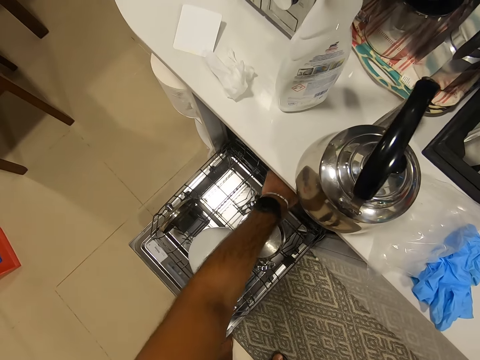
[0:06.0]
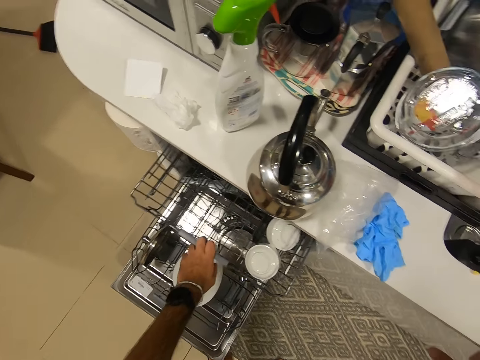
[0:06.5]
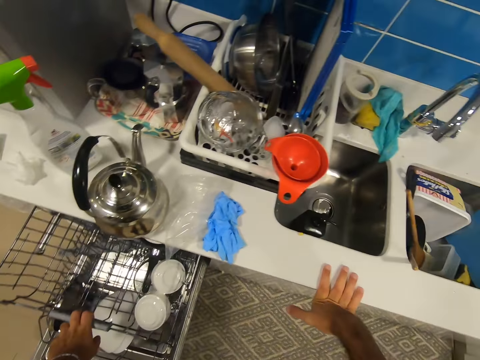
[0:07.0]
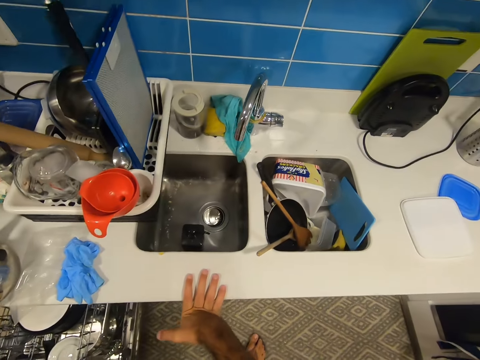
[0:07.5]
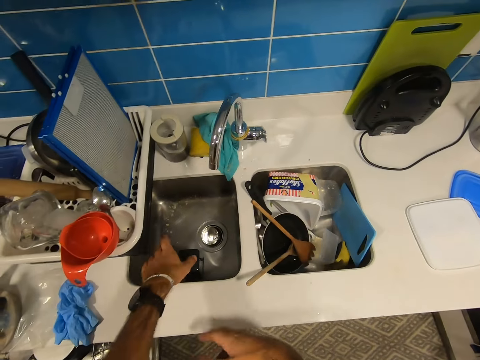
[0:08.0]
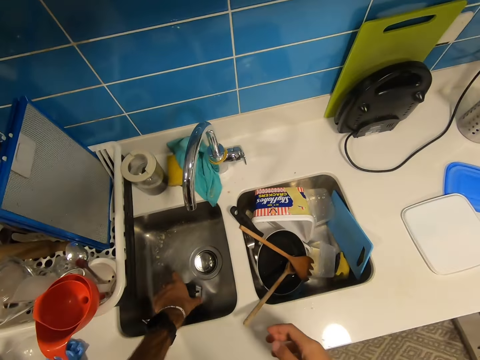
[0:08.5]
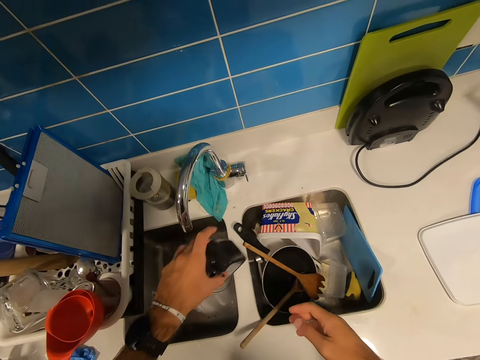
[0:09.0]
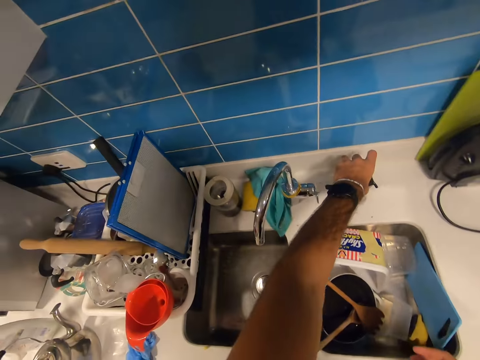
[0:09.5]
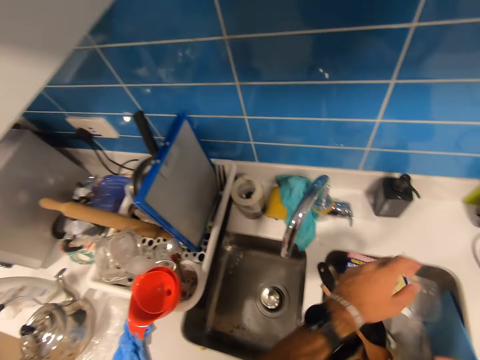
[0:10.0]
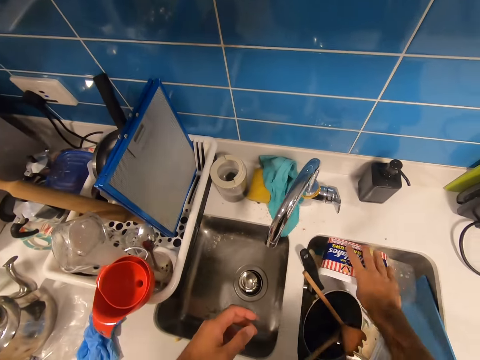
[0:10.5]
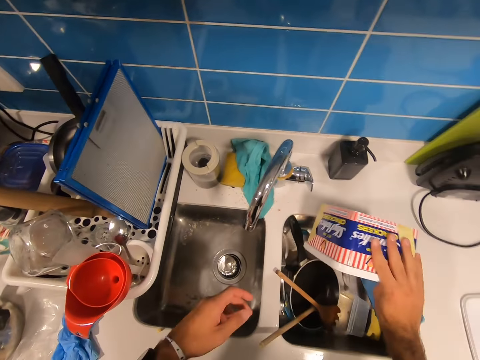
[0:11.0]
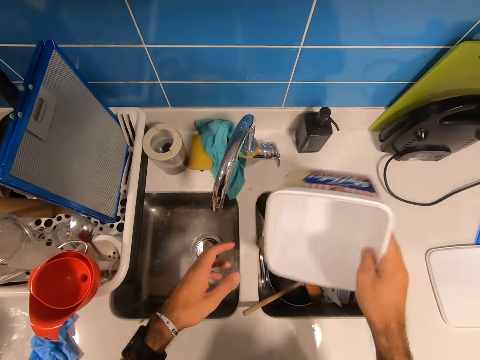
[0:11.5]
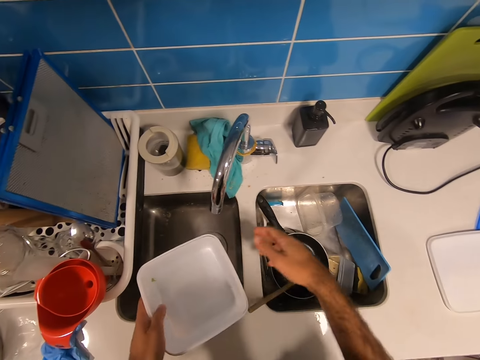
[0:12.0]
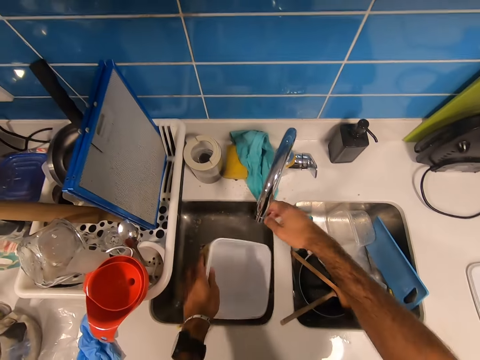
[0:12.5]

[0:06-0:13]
The camera wearer pulls out the drawer. He picks up the soap dispenser, puts the soap dispenser on the kitchen counter. He moves his hand. He lifts up the tin or bowl.

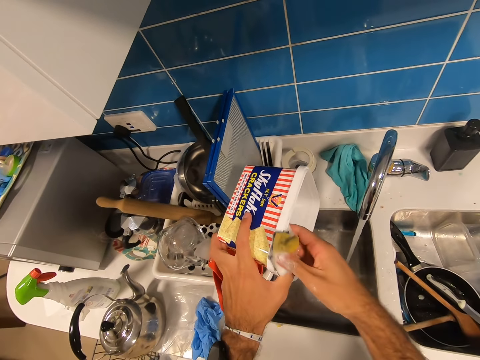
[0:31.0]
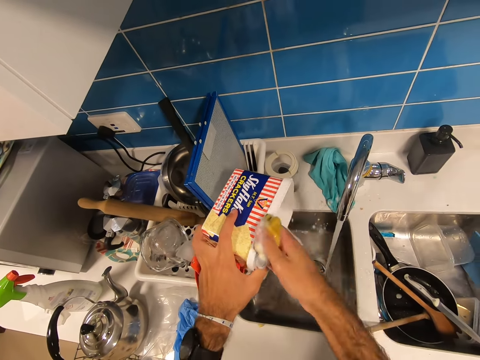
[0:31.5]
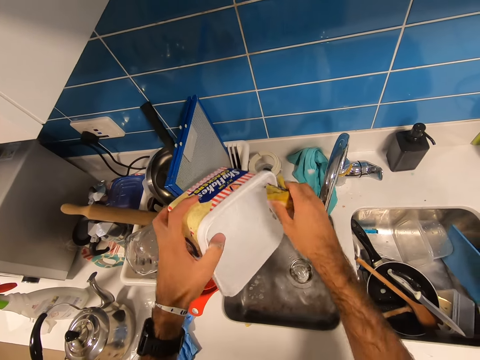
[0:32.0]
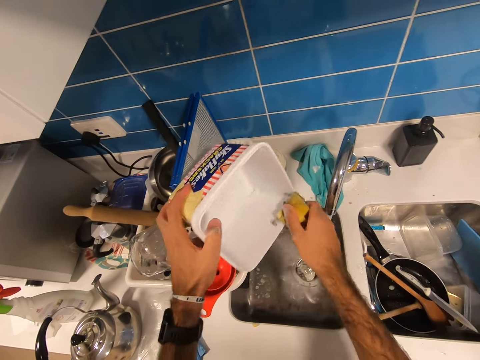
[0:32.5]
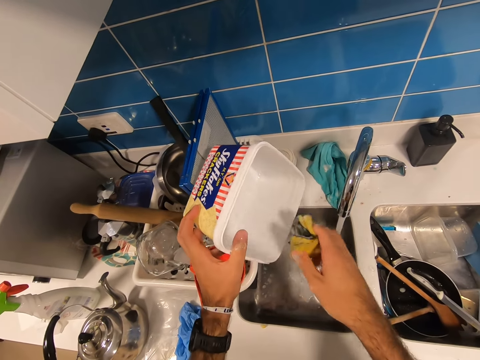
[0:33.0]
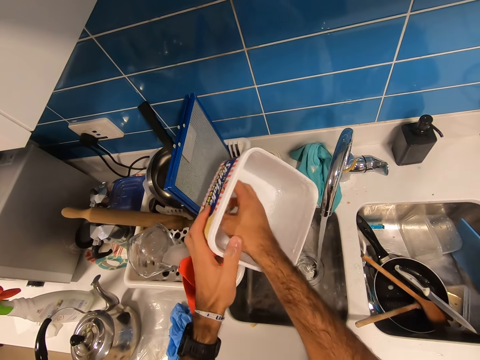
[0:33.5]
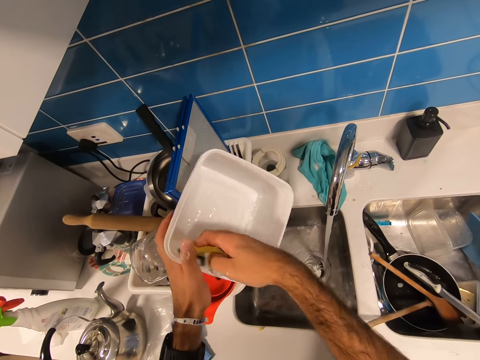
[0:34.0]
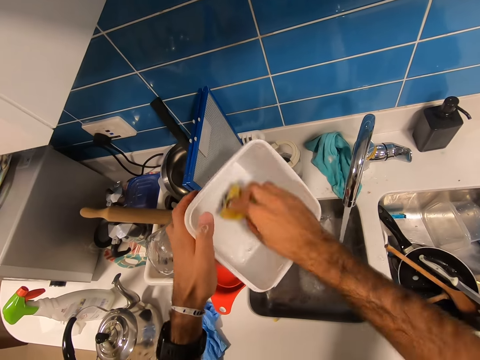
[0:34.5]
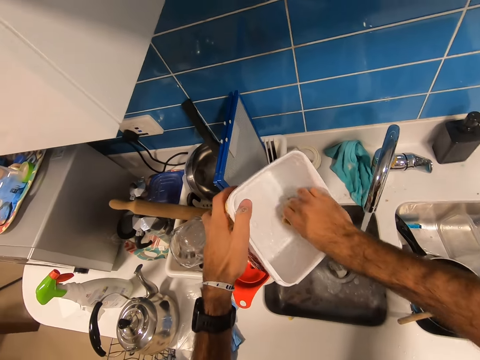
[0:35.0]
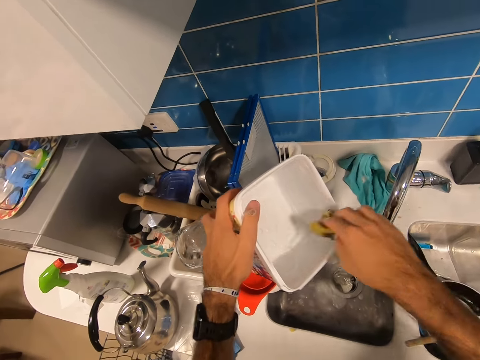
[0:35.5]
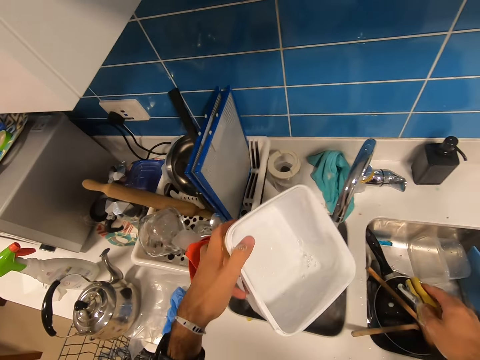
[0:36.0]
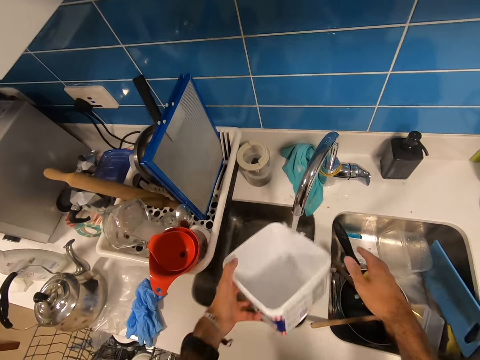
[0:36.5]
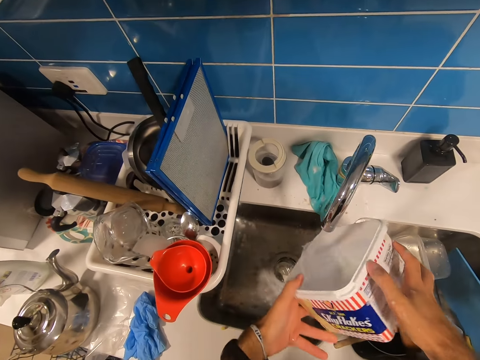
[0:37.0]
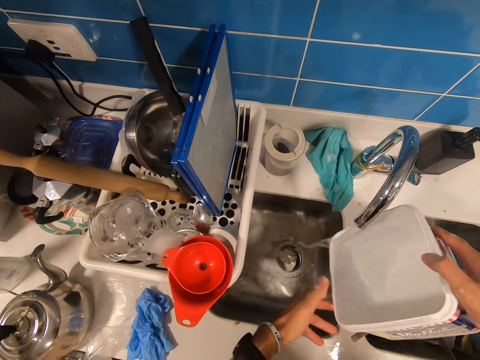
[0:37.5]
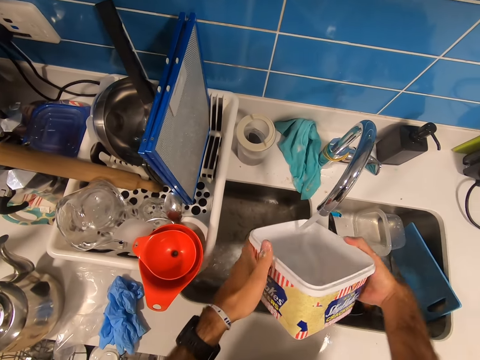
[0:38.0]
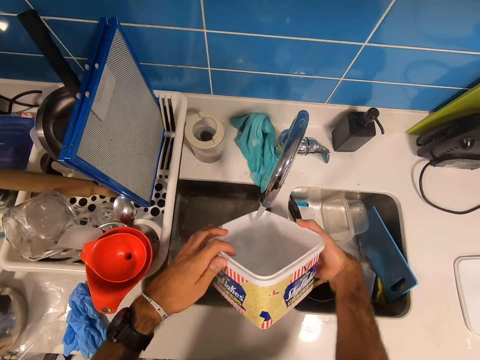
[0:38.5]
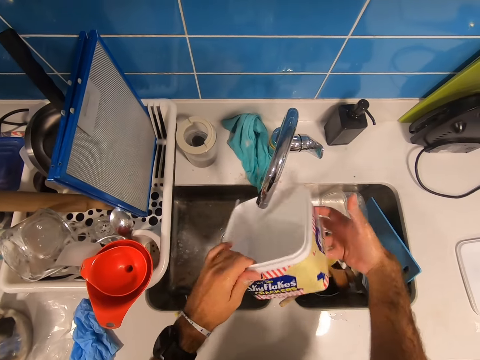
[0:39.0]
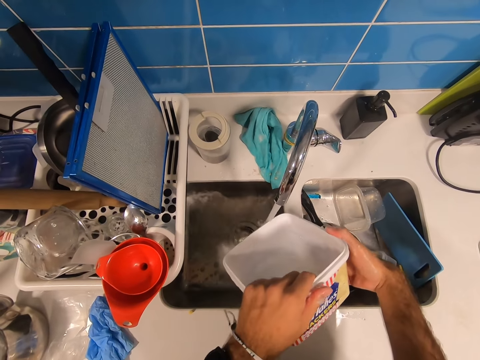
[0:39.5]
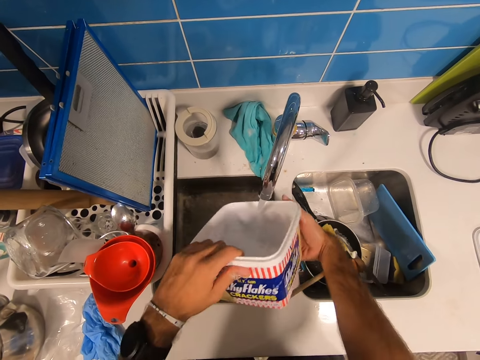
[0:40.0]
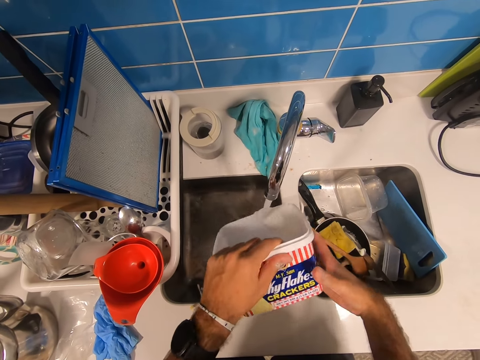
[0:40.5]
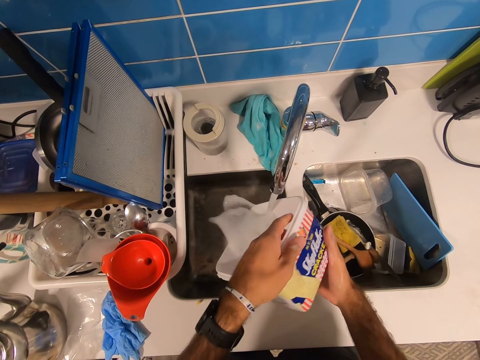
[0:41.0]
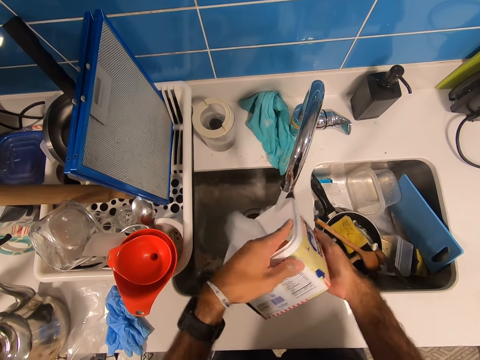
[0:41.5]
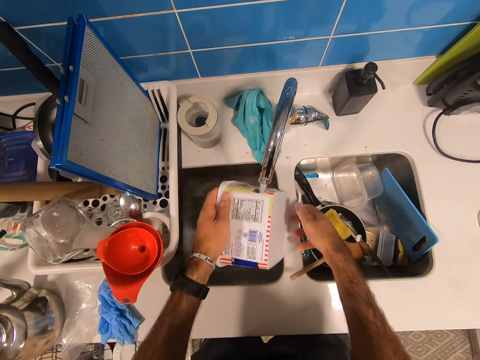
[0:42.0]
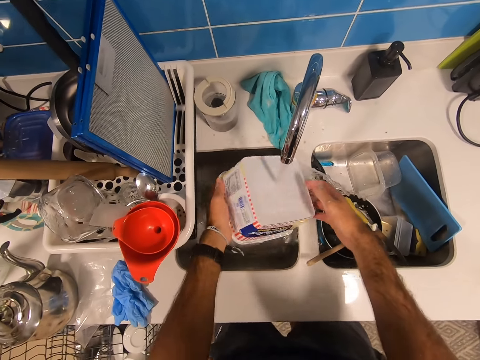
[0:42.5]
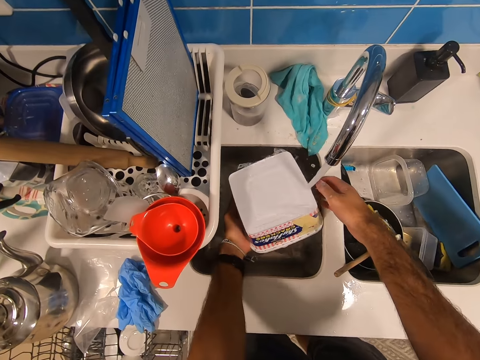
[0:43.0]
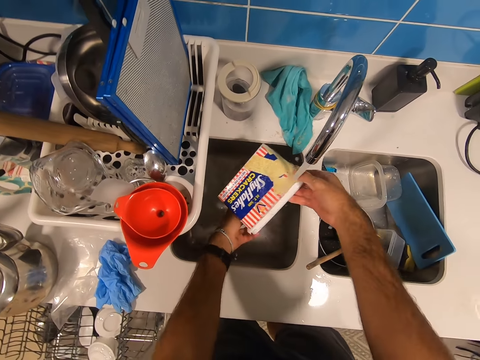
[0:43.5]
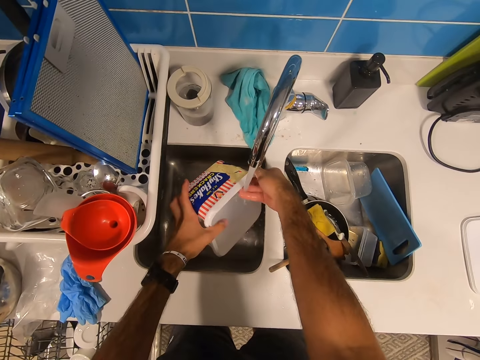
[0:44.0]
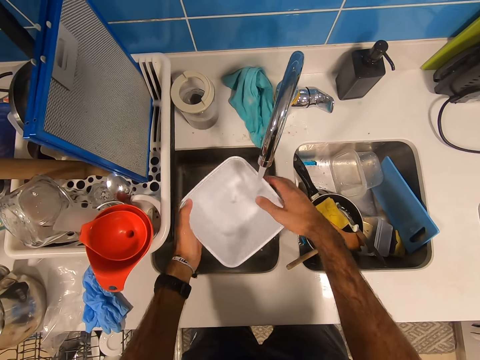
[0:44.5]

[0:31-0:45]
The camera wearer scrubs the tin. They put the sponge down. They rinse the tin.

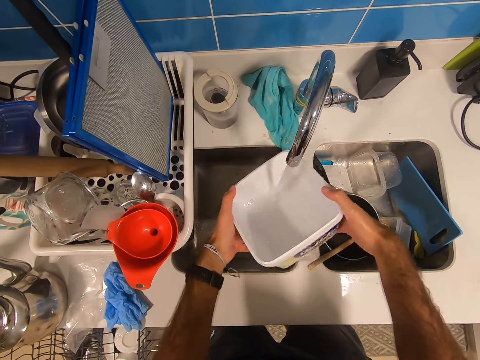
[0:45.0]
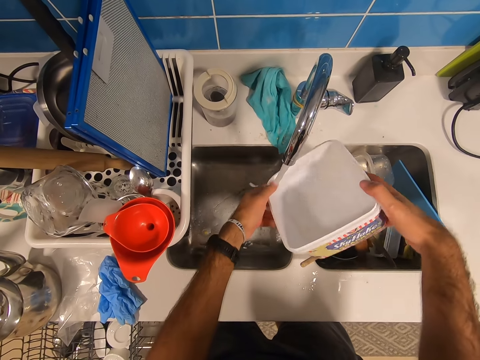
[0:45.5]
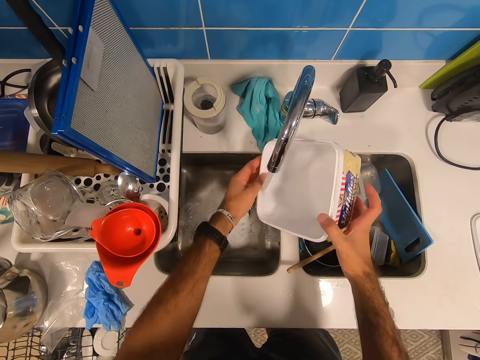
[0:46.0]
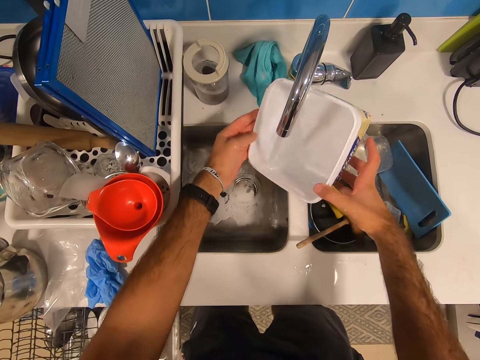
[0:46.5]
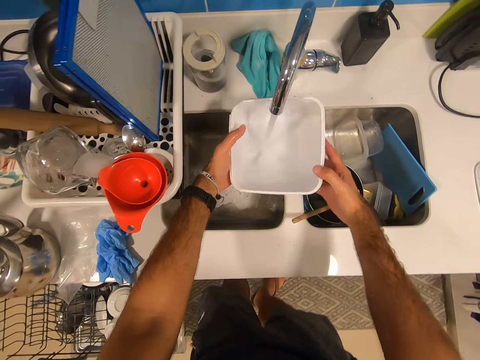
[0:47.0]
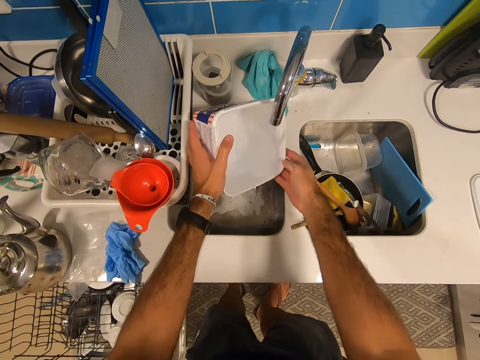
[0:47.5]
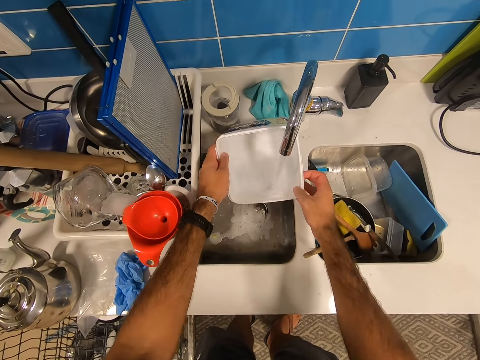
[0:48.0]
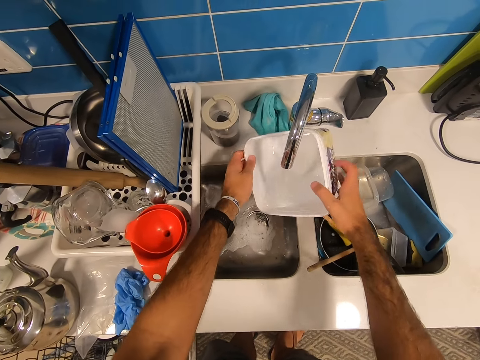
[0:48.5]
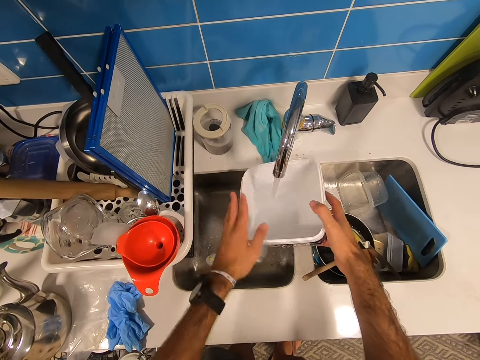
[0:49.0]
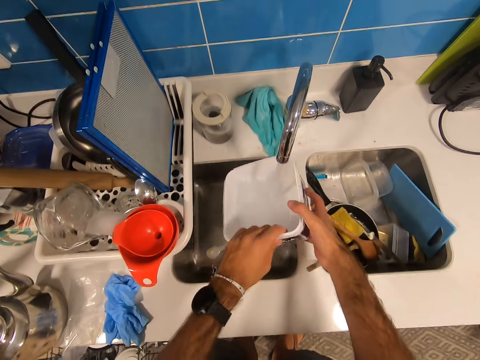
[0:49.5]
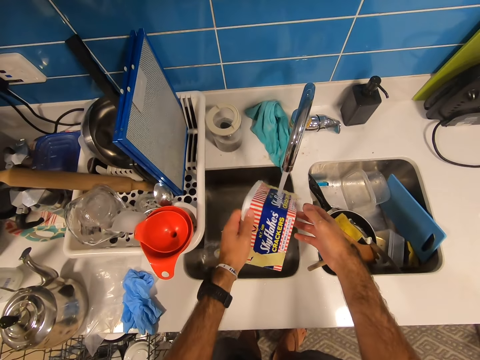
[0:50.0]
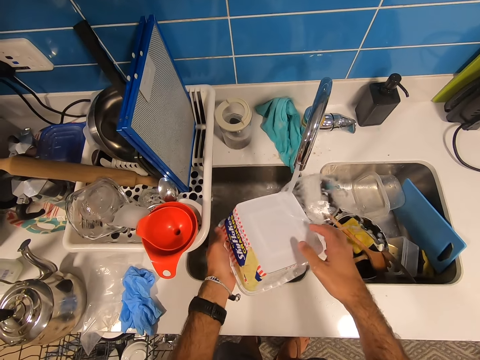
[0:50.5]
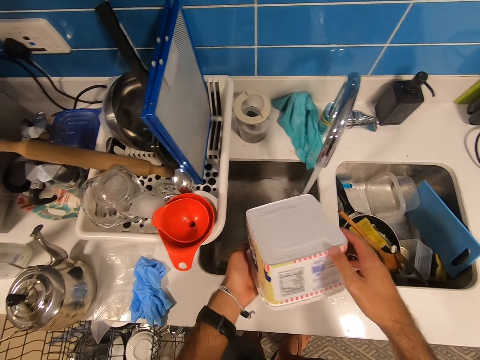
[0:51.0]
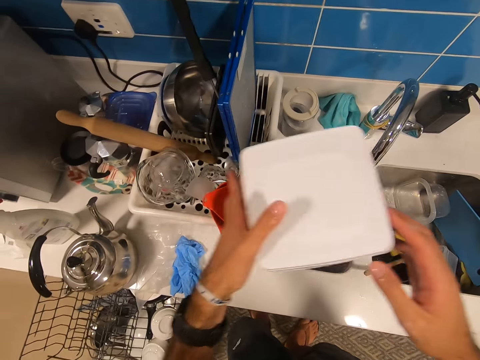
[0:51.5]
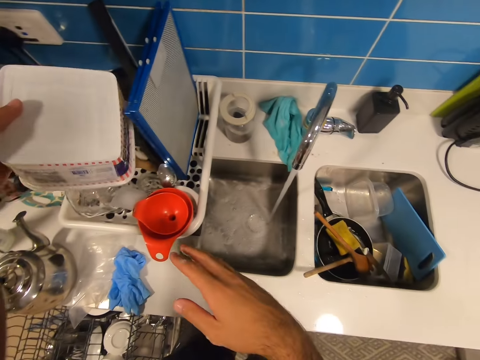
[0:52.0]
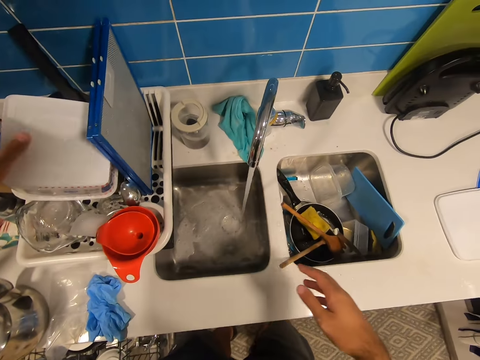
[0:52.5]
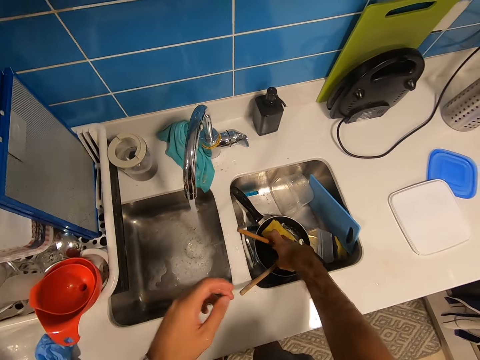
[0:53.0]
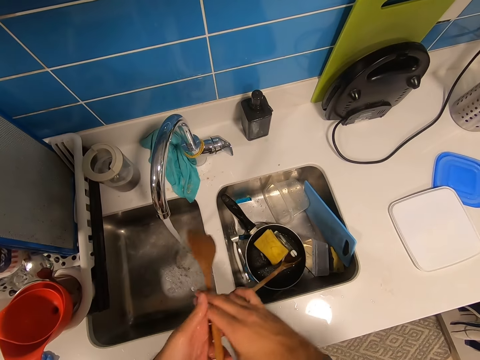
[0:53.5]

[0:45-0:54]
The camera wearer puts the bowl or tin on the dish drier. They pick up a wooden spoon.
